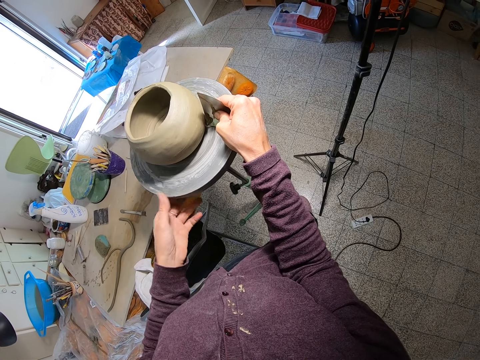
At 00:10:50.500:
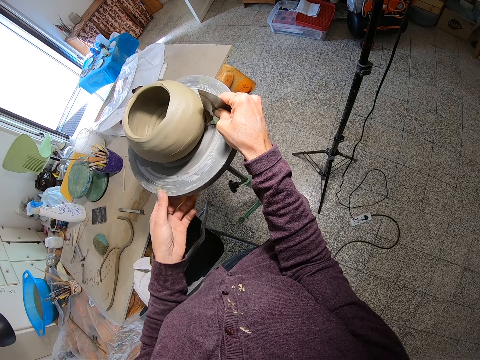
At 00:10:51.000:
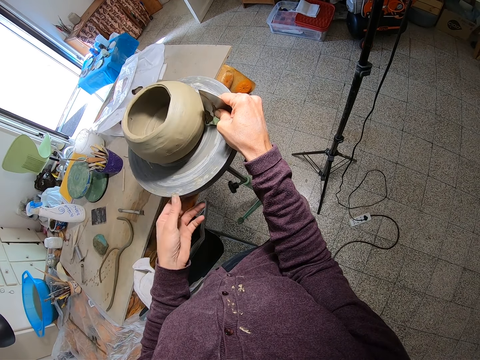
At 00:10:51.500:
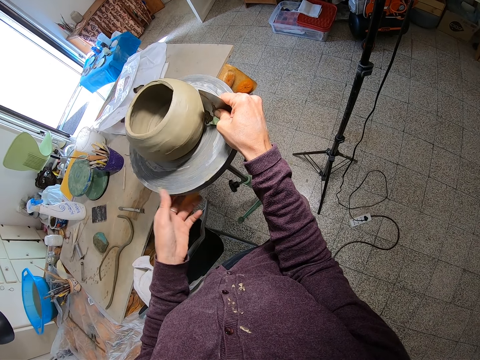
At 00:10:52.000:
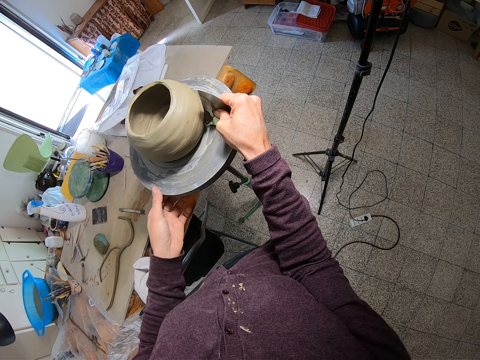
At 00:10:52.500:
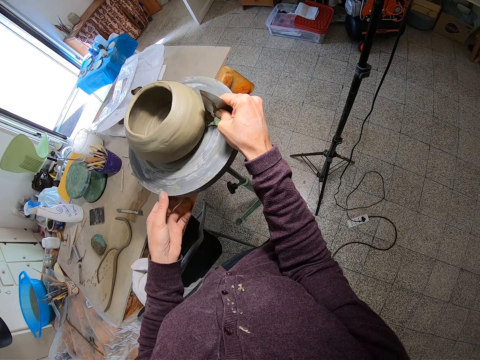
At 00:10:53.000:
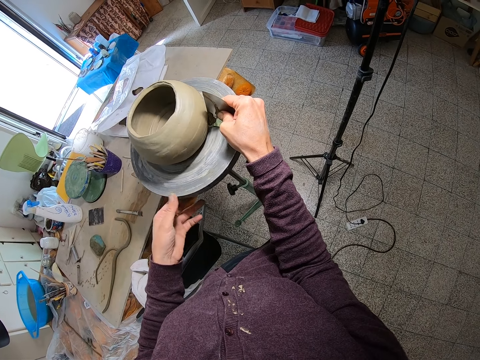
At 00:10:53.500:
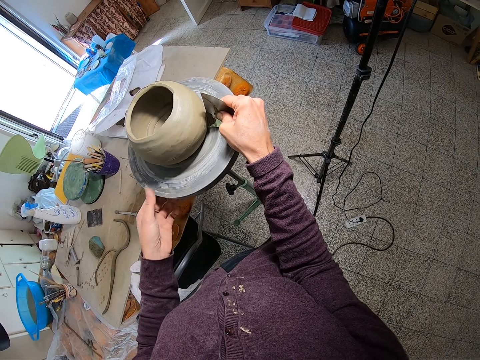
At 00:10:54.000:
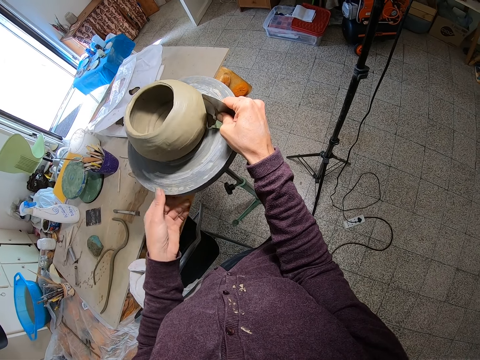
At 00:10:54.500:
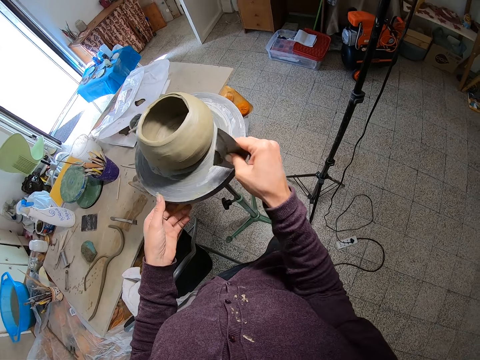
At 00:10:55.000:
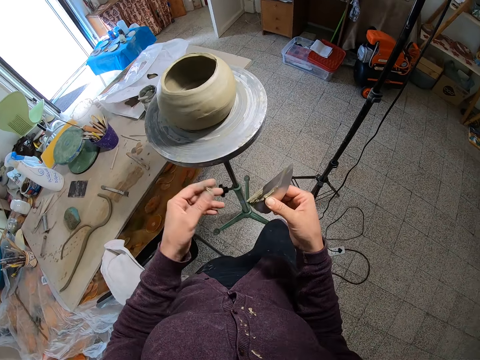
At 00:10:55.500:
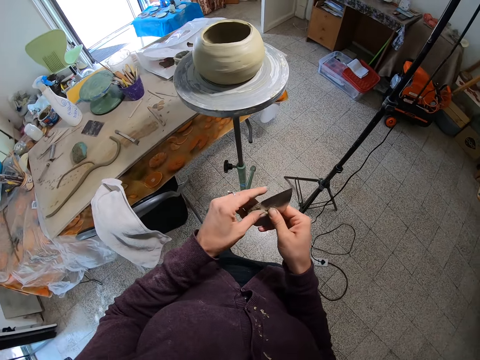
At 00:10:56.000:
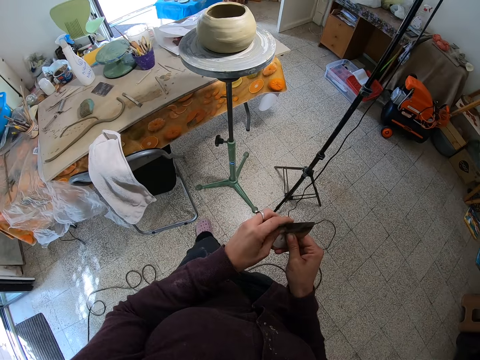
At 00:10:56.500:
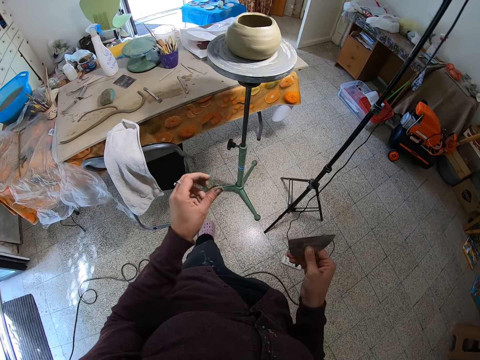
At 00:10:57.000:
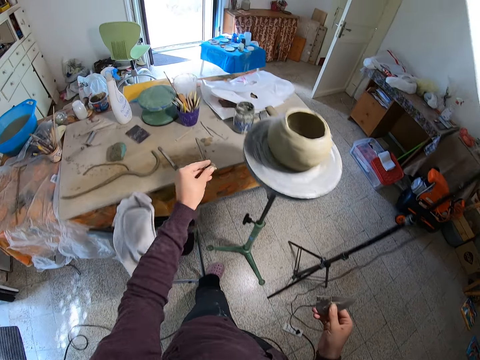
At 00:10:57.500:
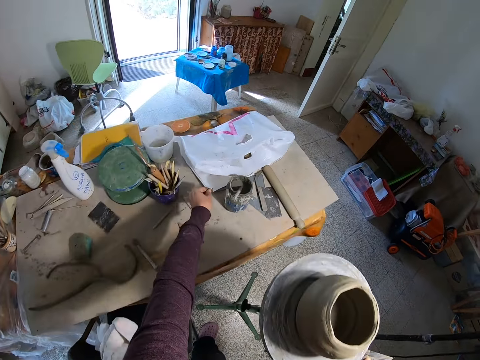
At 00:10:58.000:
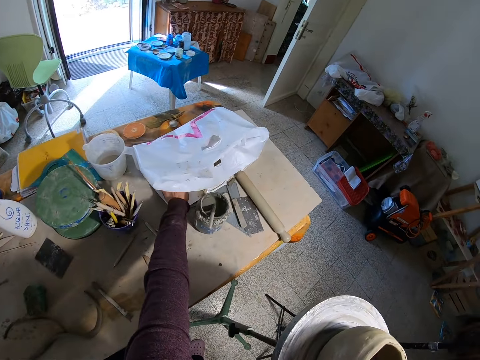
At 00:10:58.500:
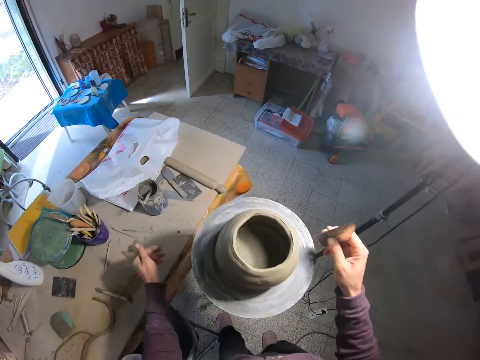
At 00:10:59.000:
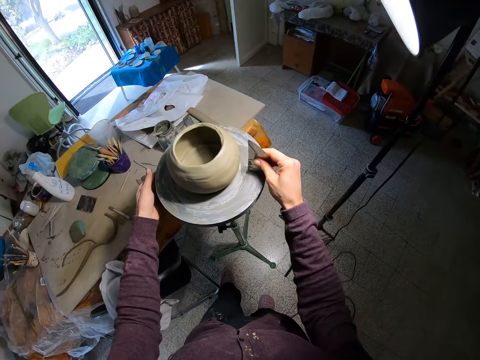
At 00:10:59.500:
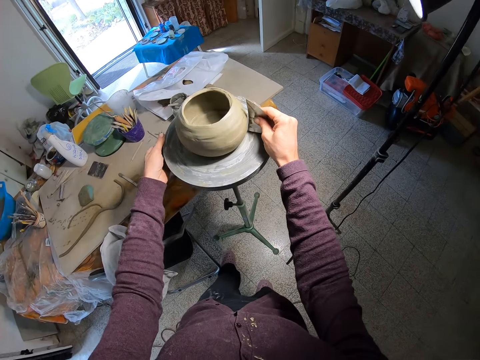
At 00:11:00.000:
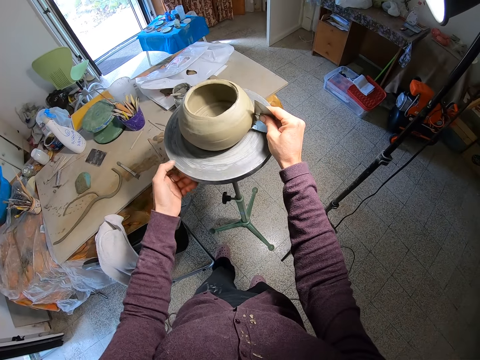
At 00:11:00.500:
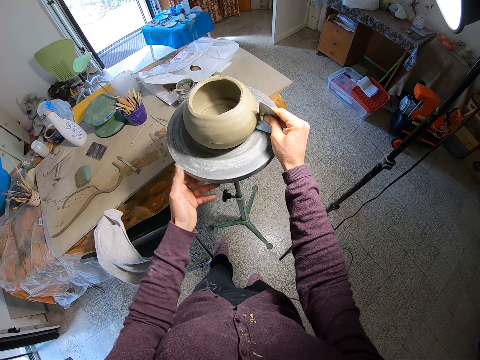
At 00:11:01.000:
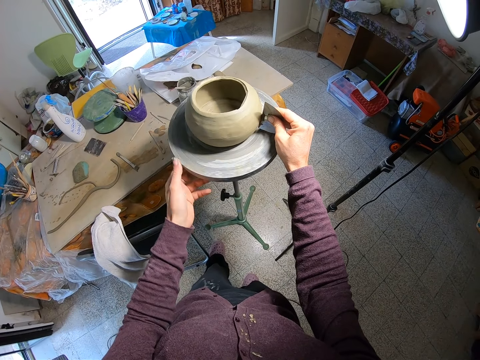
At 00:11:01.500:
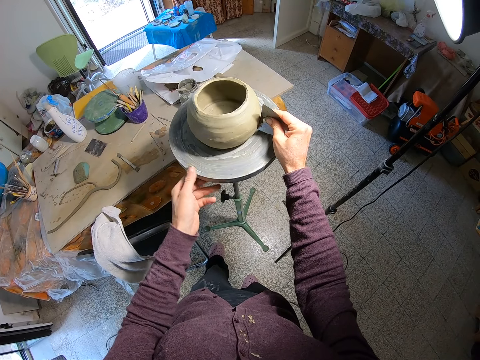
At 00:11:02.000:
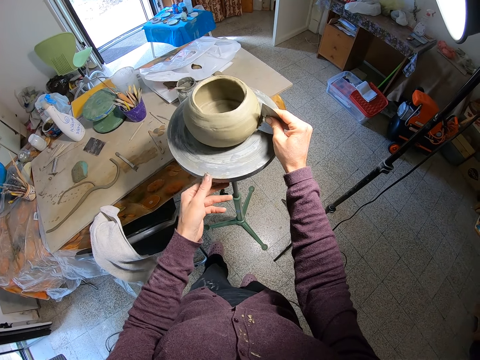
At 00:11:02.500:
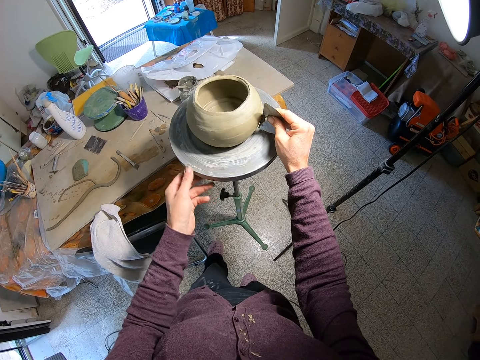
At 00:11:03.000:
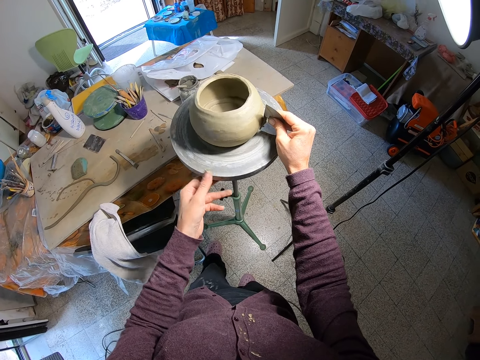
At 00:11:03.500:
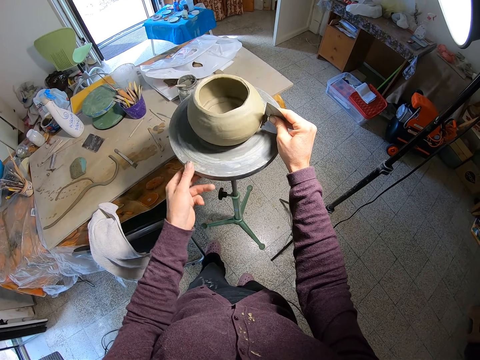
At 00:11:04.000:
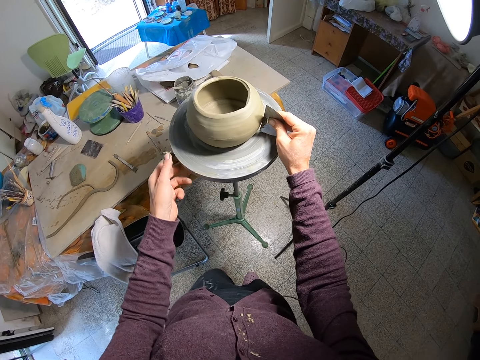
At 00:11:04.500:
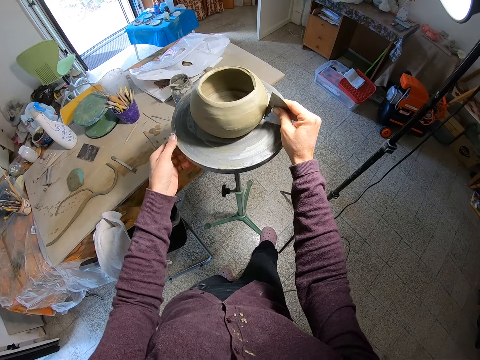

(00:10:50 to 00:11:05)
The camera wearer removes clay from the sand paper or ruler with his left hand. He places the clay in the cellophane paper on the table with his left hand. He rotates the potter's wheel with his left hand and places the sand paper against the clay pot on the potter's wheel with his right hand. He smoothens the pot.

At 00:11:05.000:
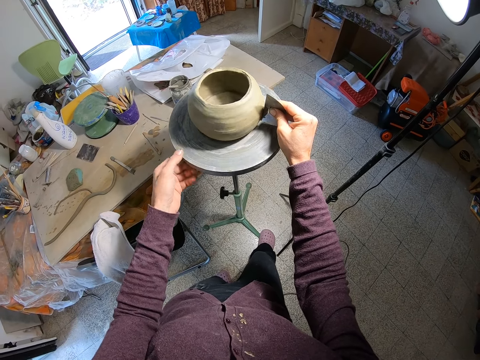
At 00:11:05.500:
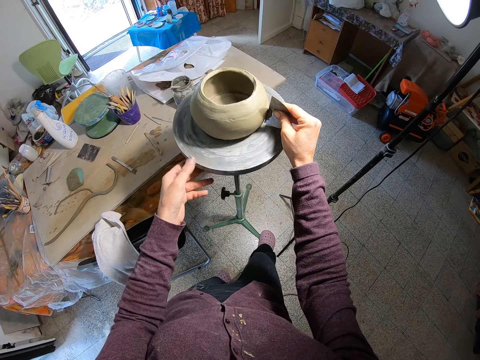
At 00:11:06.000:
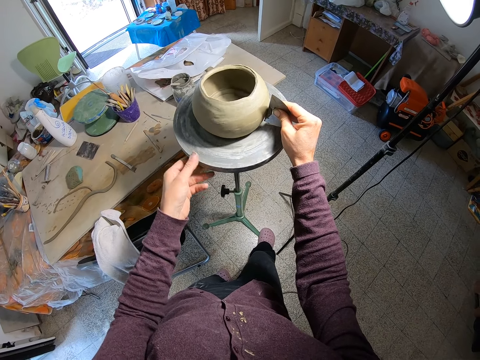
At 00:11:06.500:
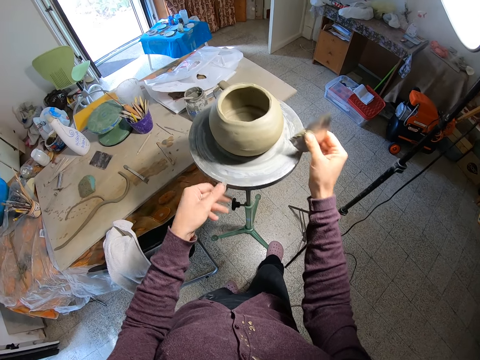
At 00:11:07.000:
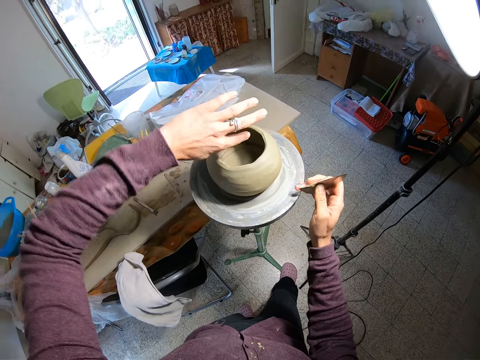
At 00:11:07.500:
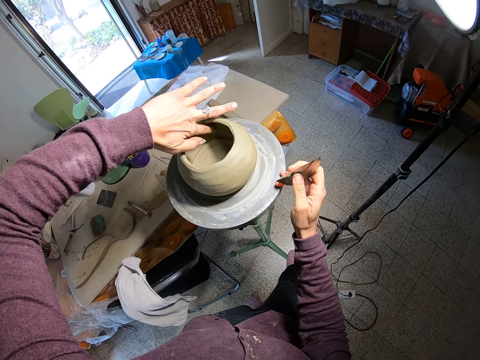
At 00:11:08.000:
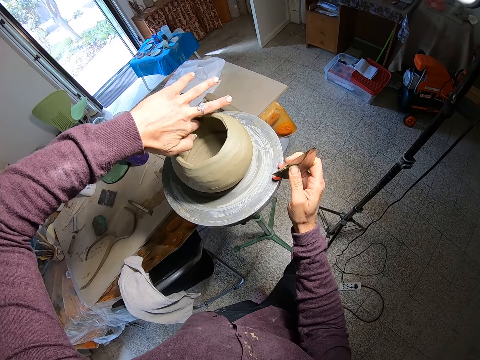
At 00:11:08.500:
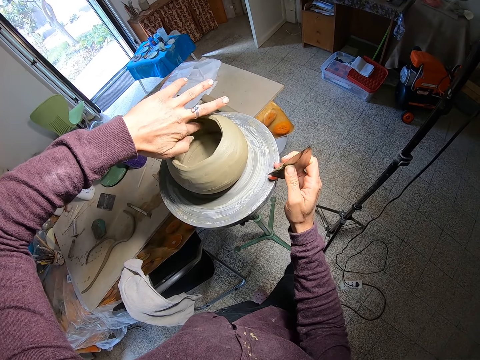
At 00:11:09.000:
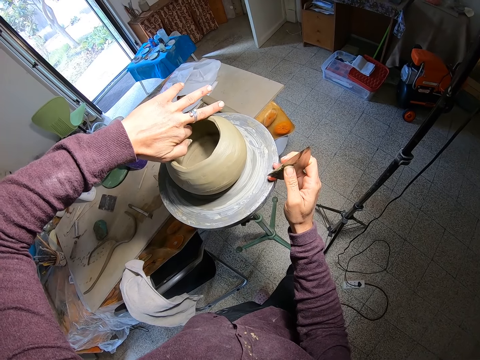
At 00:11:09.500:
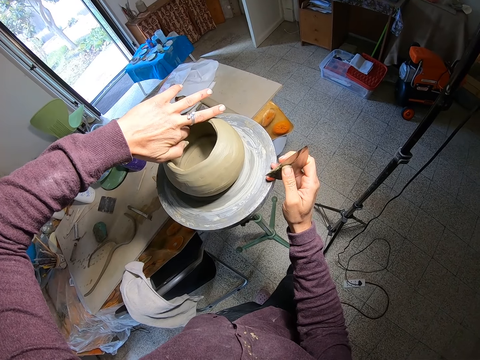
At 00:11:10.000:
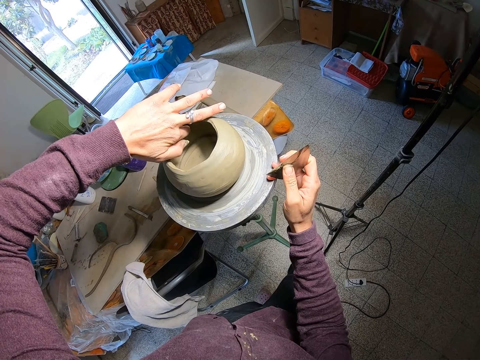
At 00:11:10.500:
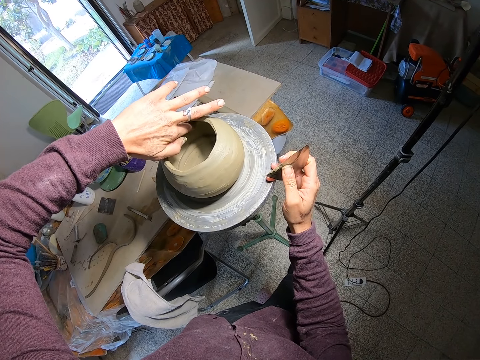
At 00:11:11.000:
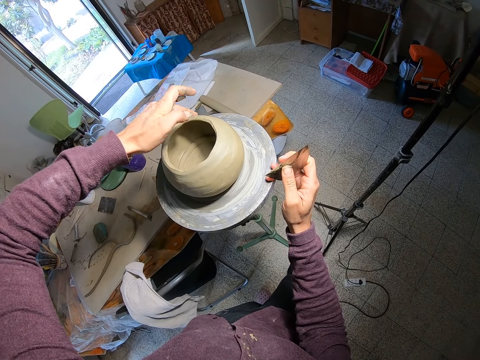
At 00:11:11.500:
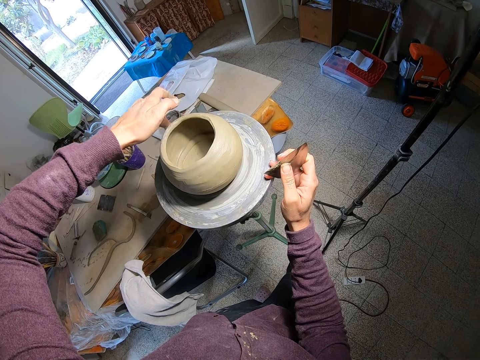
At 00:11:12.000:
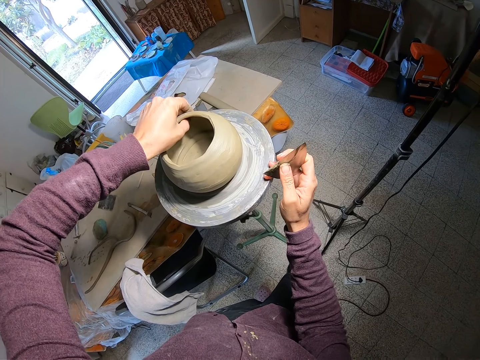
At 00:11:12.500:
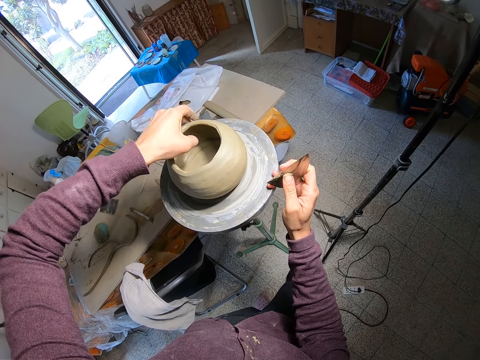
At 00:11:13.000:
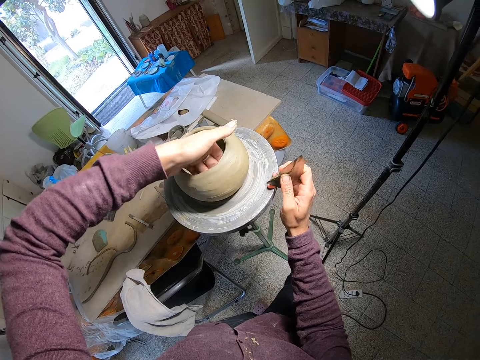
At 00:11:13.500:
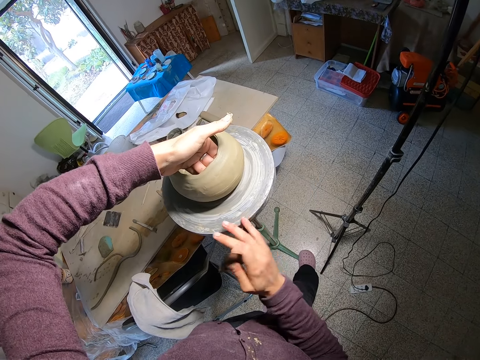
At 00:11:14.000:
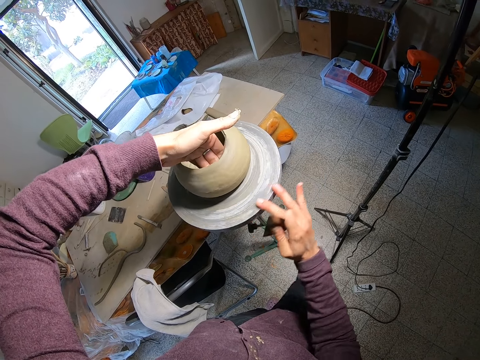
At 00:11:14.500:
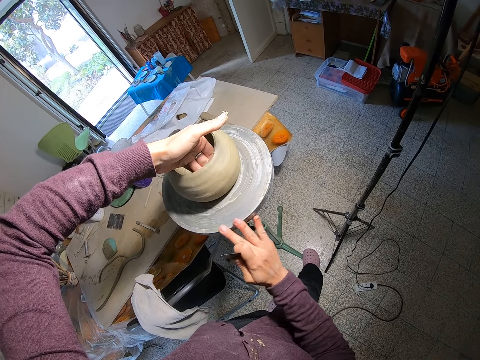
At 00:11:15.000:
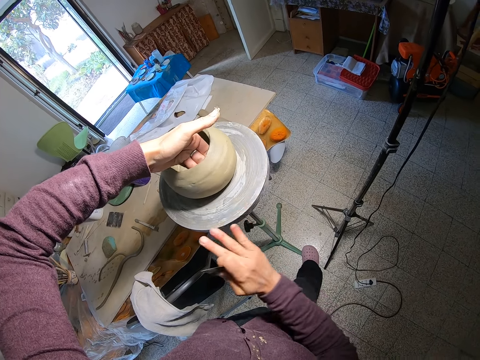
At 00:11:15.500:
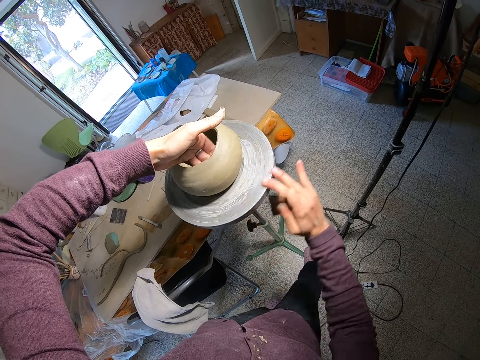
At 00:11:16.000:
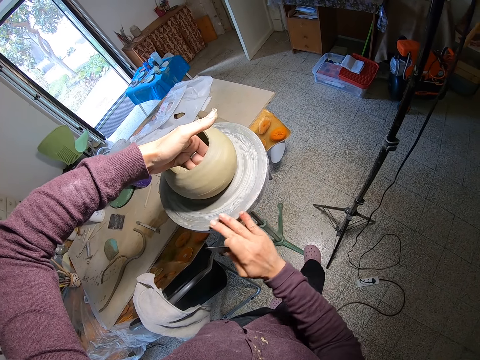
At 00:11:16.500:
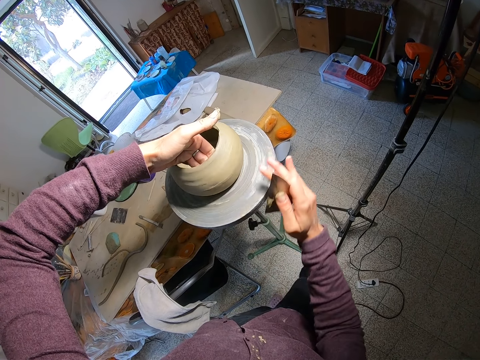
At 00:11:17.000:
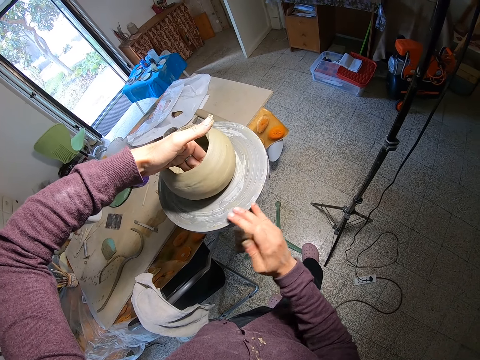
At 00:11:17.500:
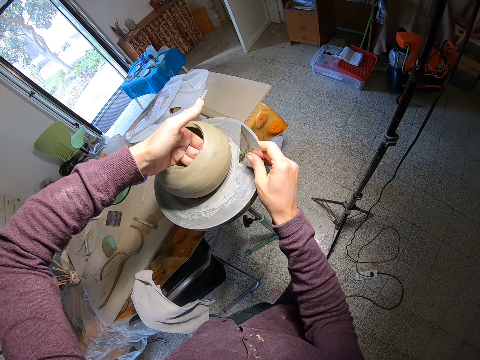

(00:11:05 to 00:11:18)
The camera wearer places his right hand on the potter's wheel. He adjusts the clay pot on the potter's wheel with his left hand. He touches the pot with his hand. He rotates the potter's wheel or stool with his right hand.
